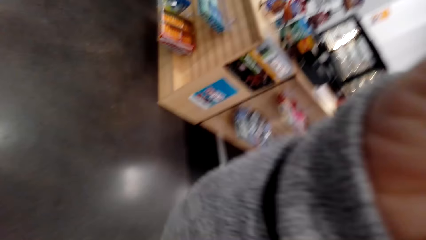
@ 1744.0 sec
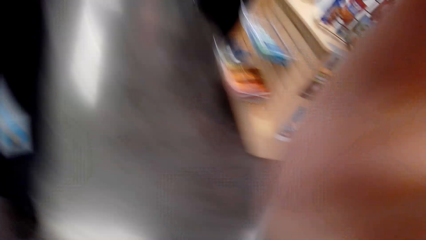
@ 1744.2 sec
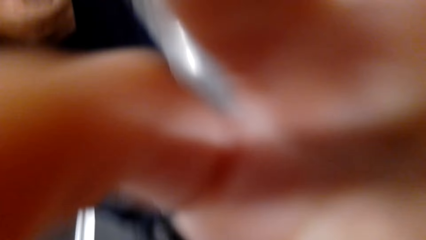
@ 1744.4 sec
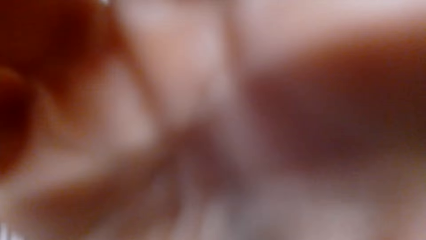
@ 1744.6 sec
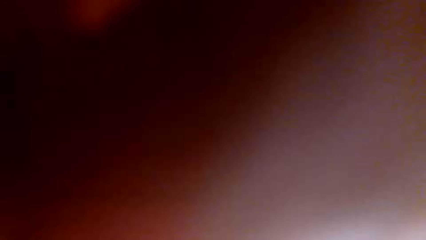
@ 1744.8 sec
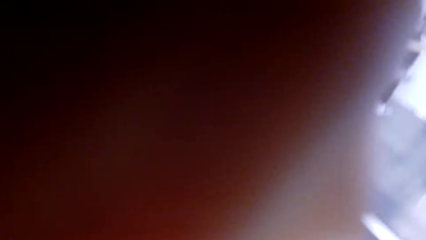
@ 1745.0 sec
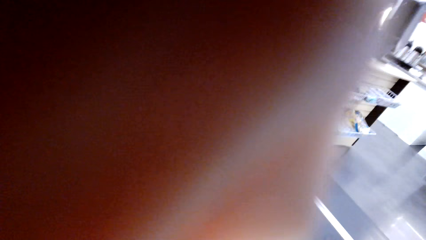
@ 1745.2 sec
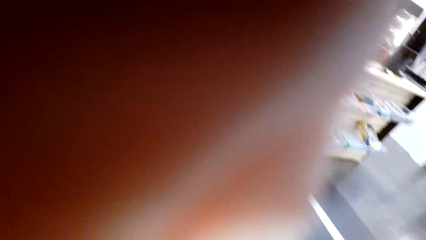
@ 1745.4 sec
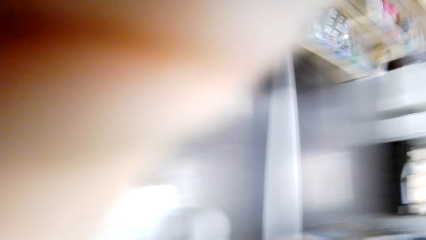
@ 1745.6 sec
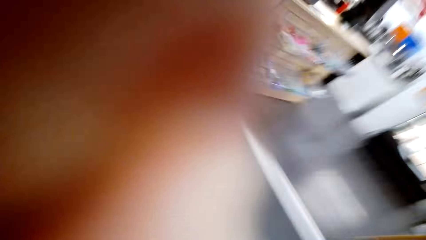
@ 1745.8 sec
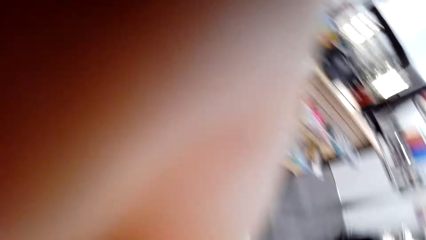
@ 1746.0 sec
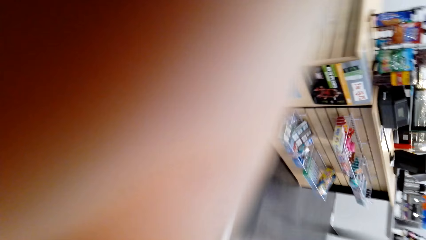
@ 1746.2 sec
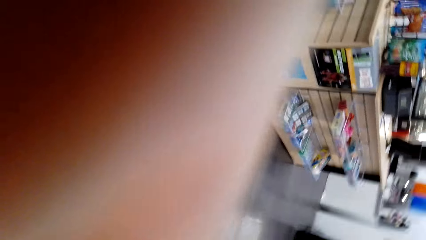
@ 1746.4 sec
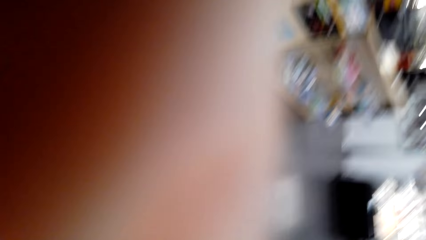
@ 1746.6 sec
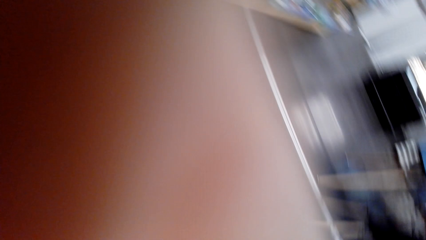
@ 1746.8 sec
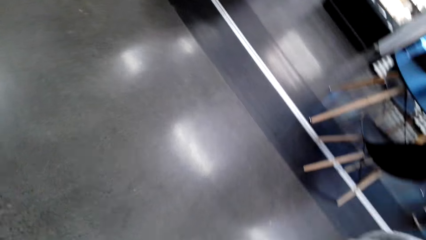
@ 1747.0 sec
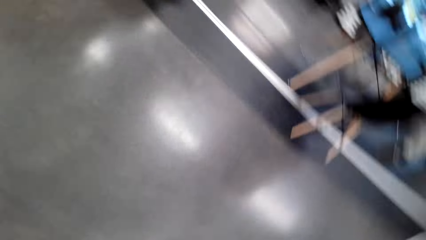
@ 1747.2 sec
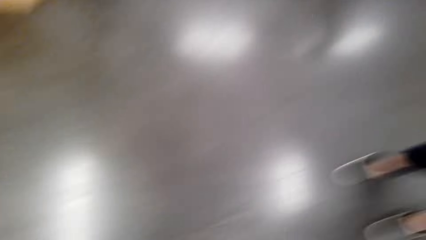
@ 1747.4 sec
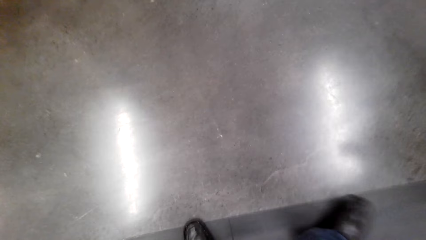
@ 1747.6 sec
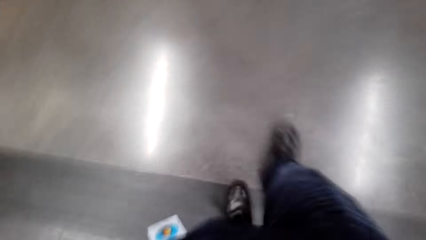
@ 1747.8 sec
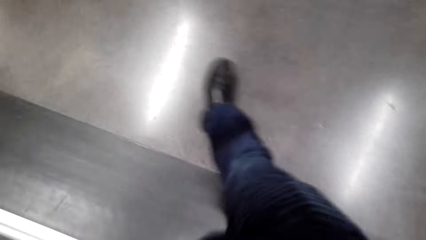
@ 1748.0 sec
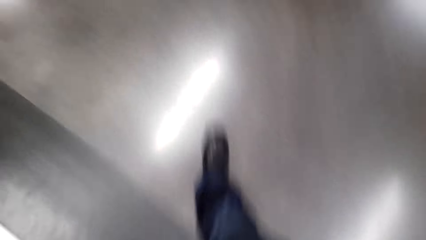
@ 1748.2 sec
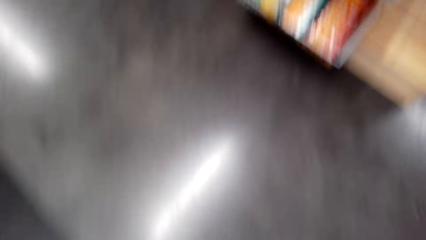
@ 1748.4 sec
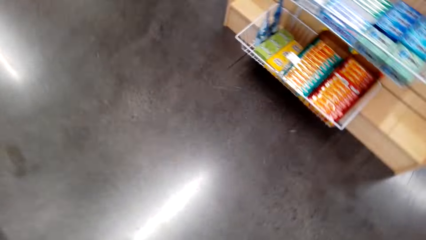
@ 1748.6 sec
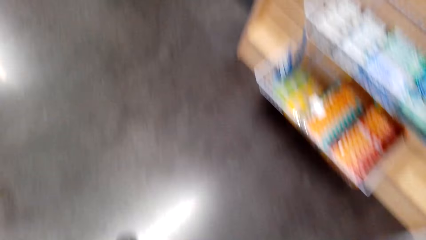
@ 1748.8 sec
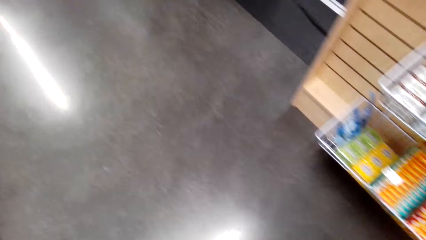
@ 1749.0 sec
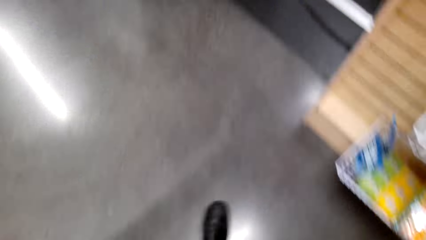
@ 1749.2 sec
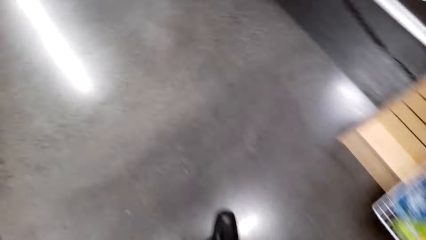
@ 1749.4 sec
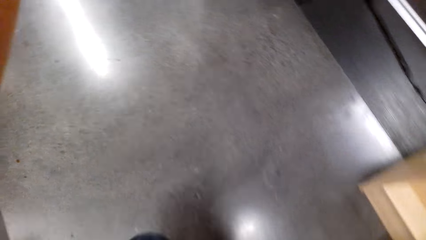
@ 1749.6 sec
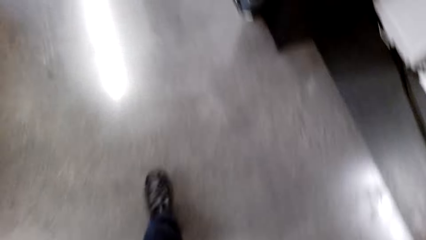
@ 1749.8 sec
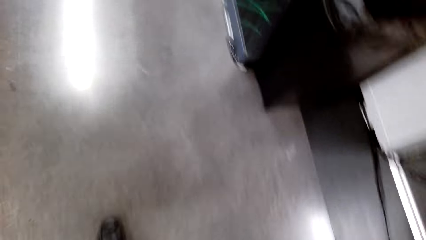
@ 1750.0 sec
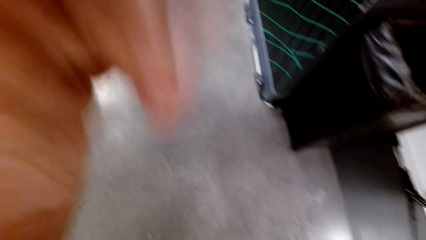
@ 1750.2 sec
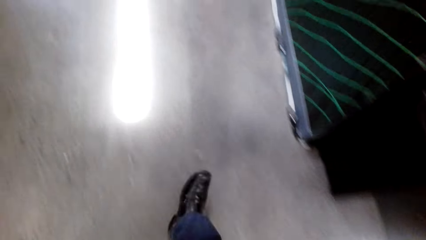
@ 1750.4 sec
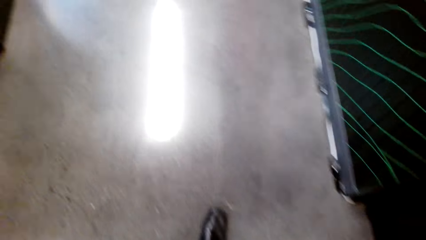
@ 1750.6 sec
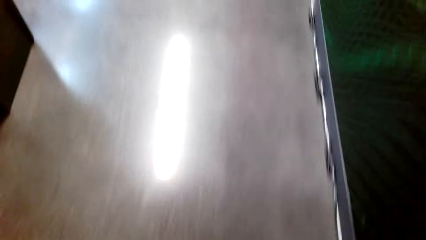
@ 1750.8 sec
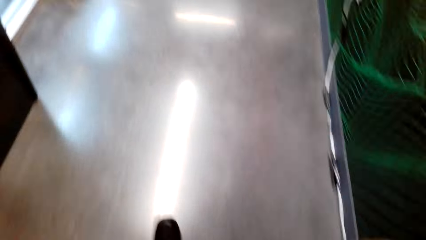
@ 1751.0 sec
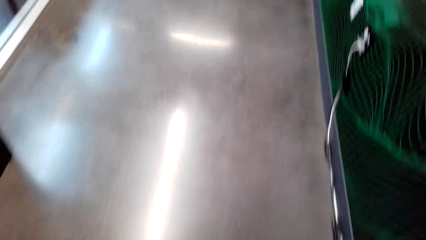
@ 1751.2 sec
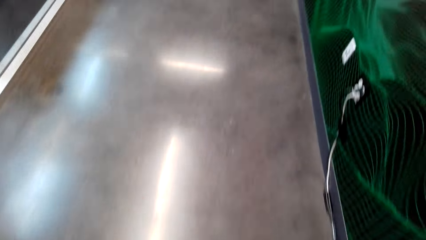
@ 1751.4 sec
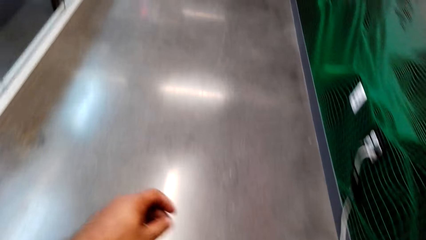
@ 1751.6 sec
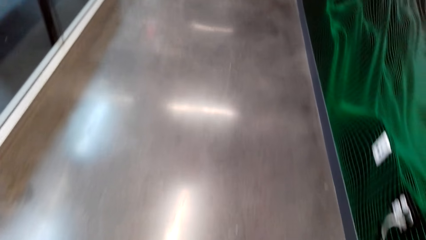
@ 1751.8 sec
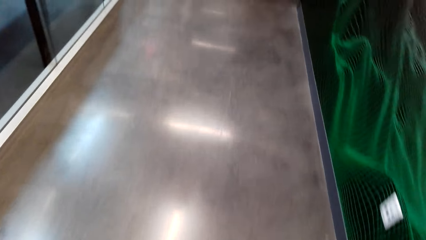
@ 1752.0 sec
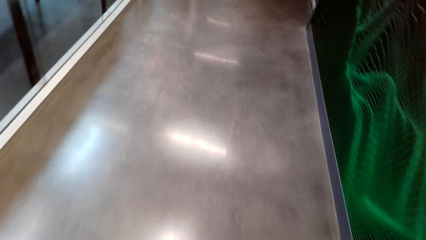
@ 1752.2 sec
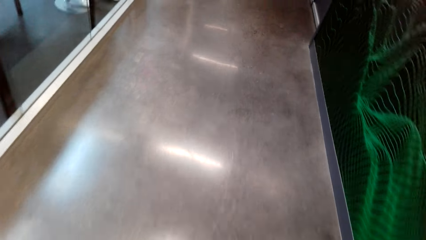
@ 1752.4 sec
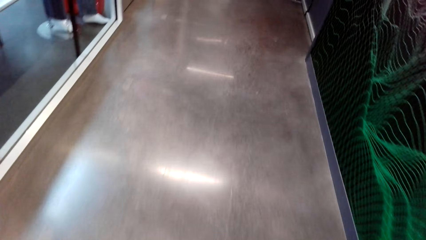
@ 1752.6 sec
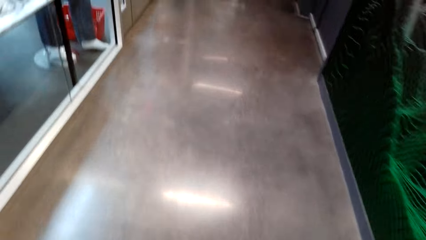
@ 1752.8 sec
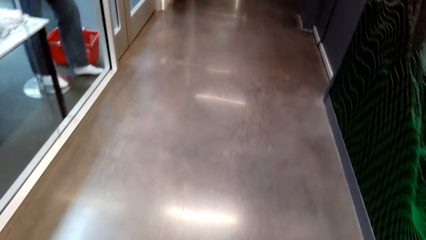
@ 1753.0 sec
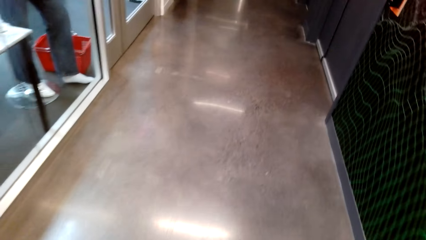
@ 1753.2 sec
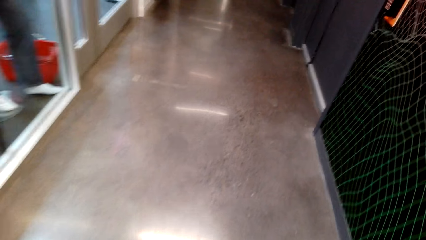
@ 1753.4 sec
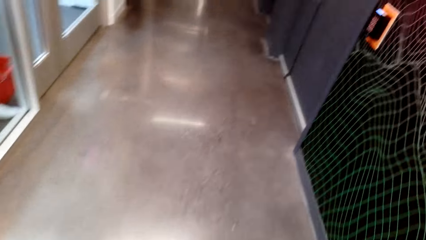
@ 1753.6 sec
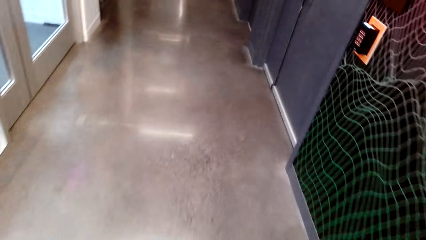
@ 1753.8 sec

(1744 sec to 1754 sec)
The camera wearer fixes the camera. They walk around at the supermarket.
